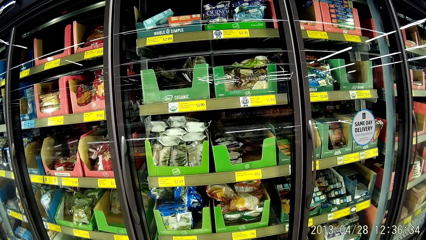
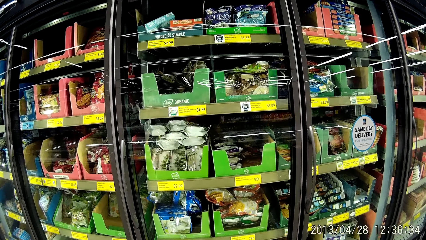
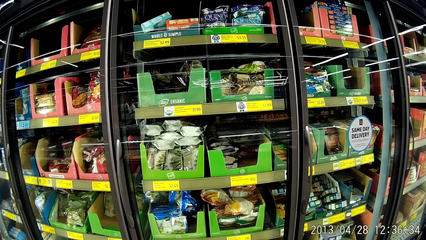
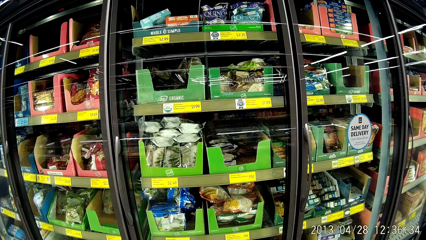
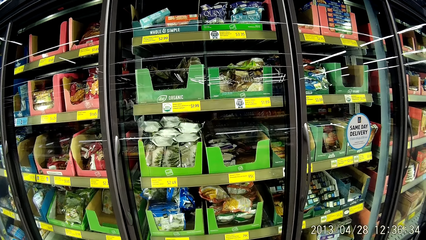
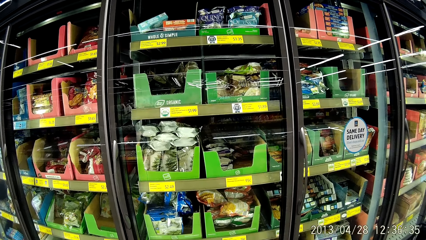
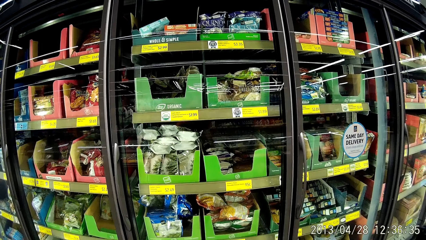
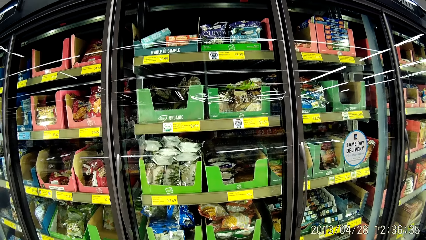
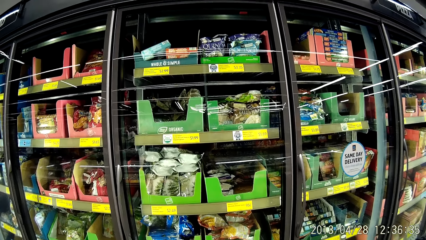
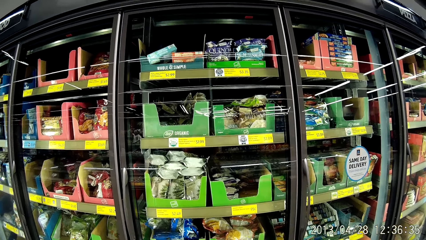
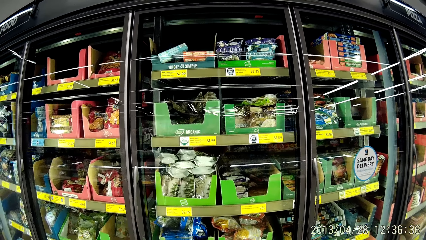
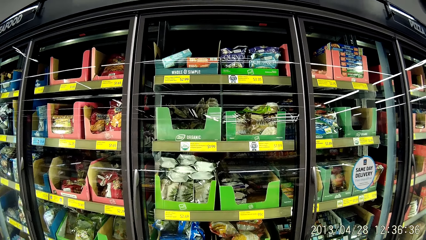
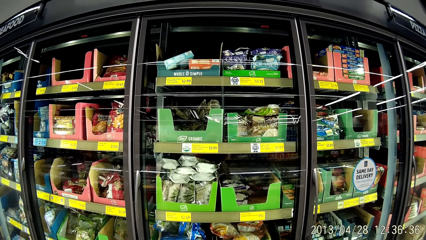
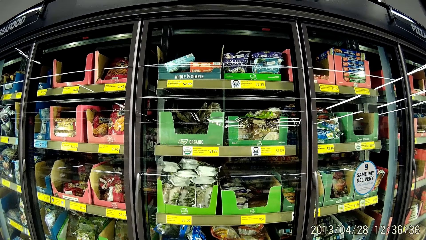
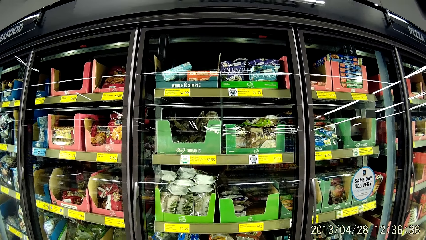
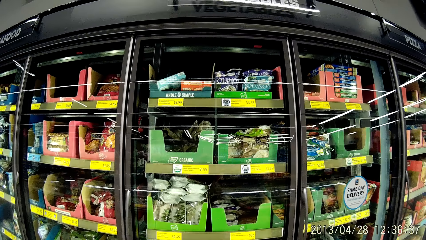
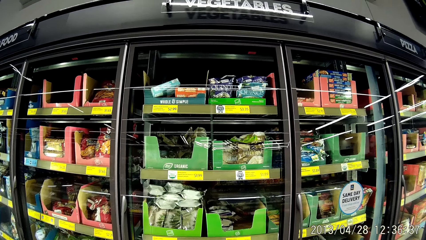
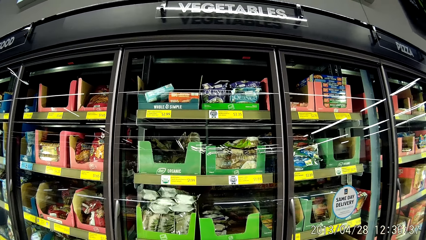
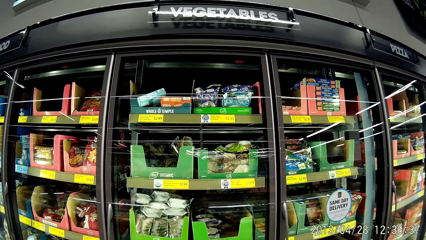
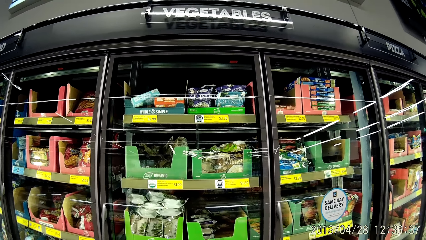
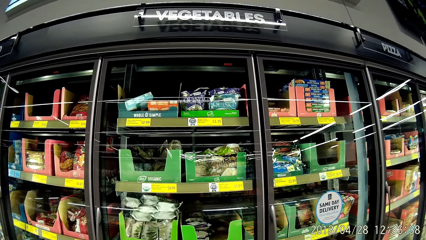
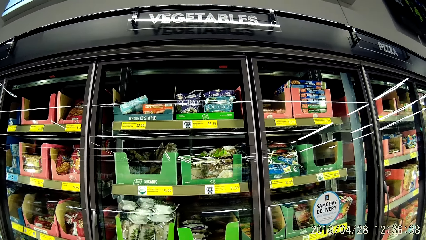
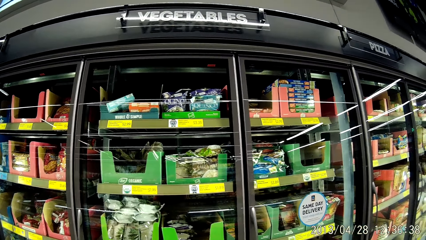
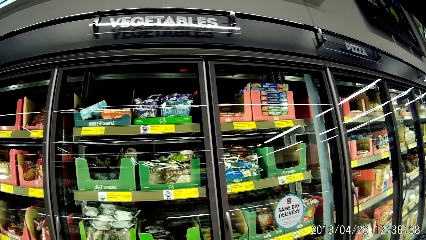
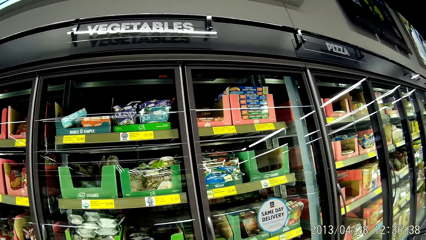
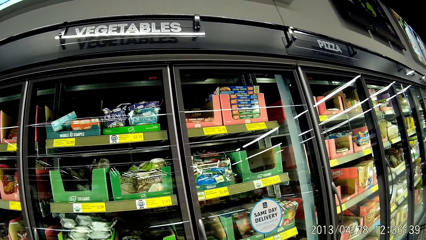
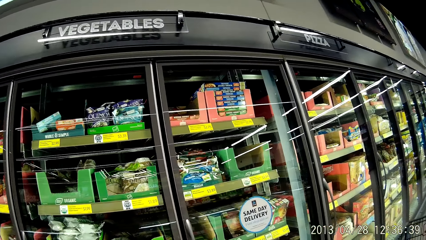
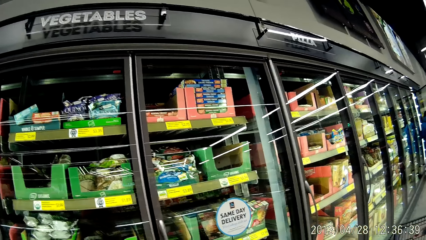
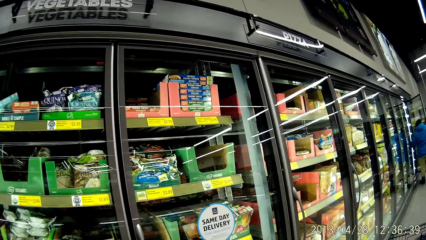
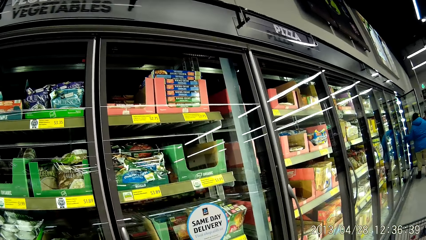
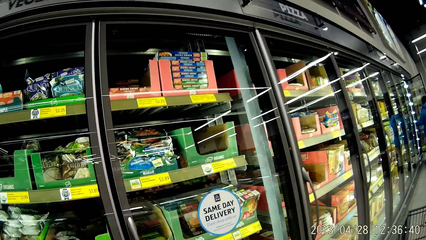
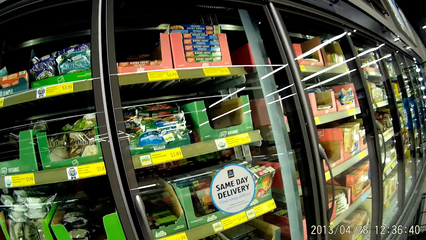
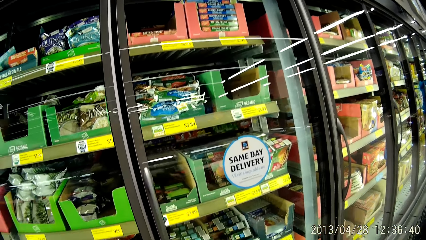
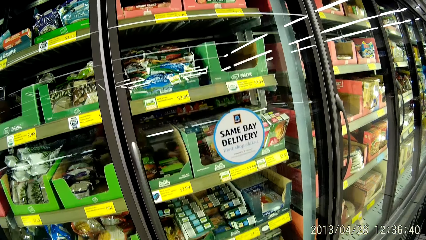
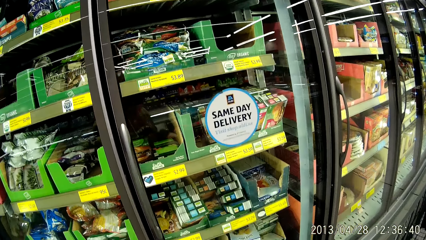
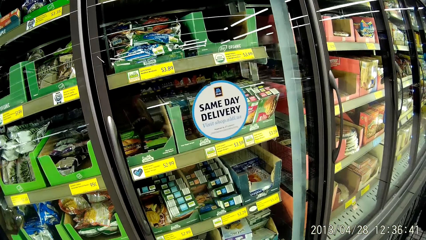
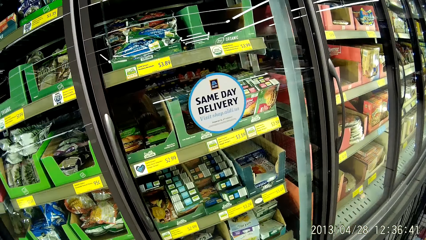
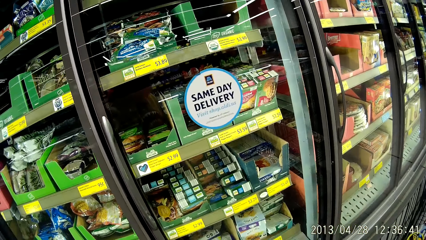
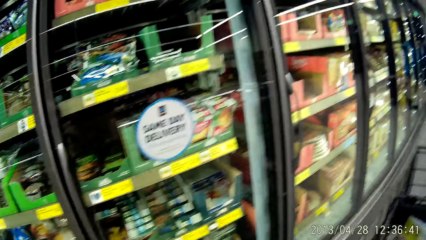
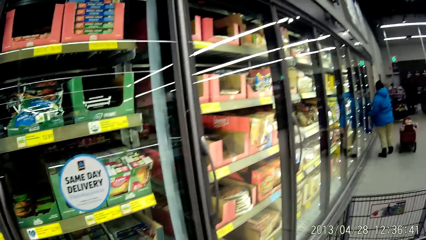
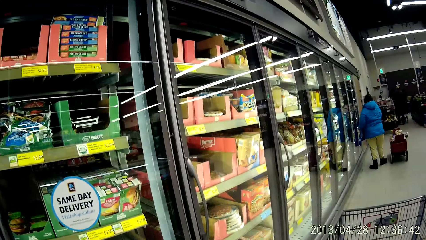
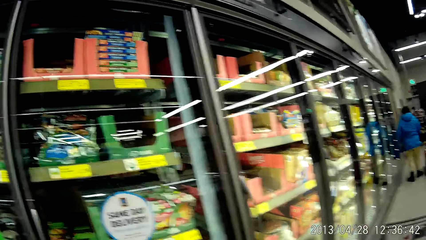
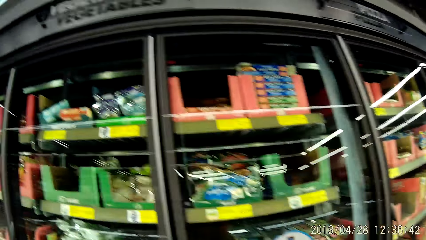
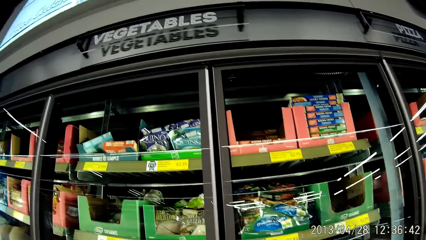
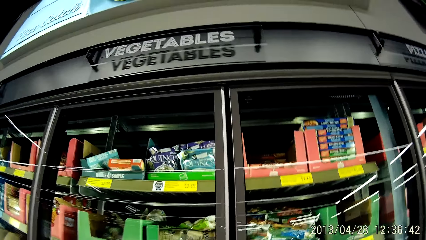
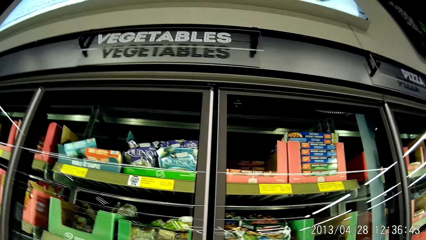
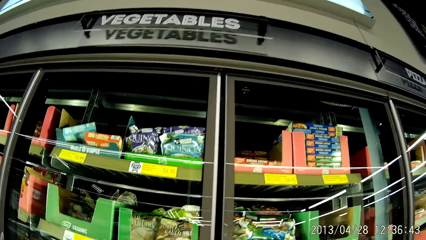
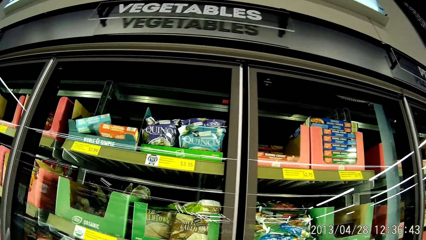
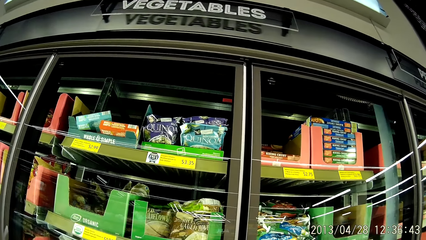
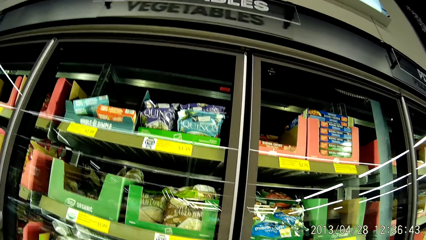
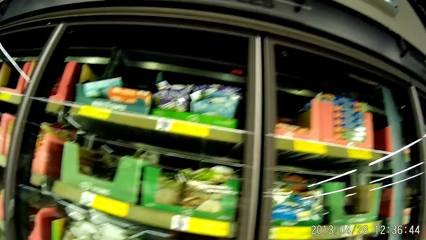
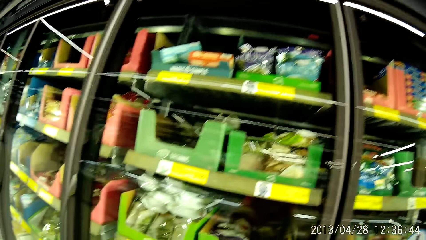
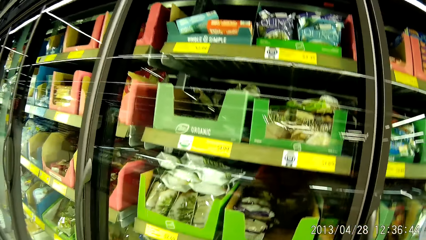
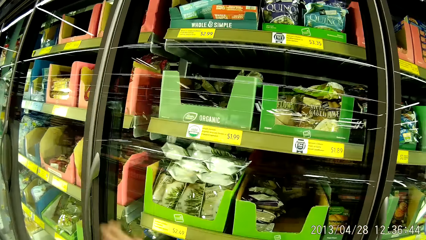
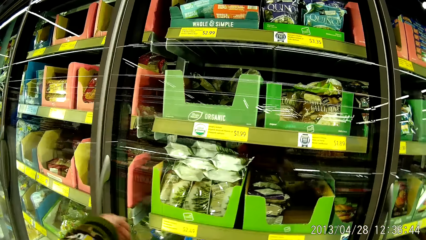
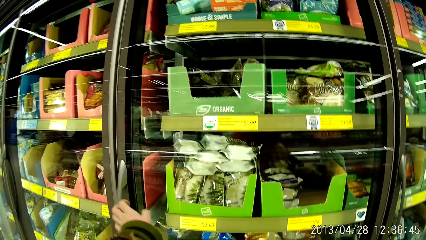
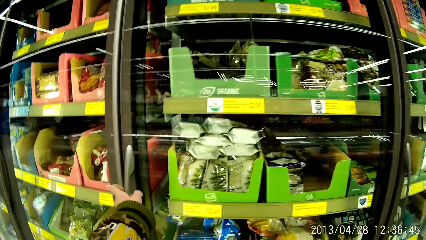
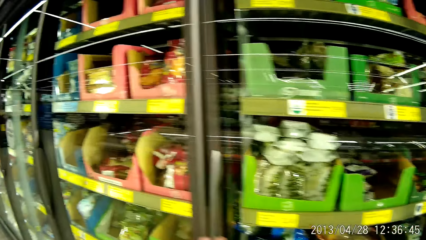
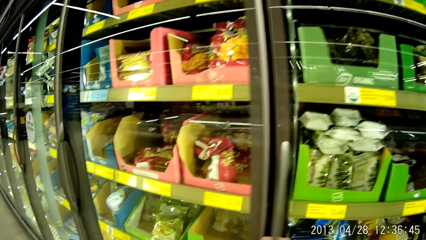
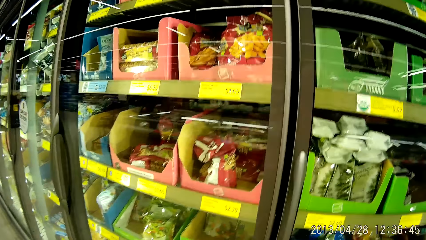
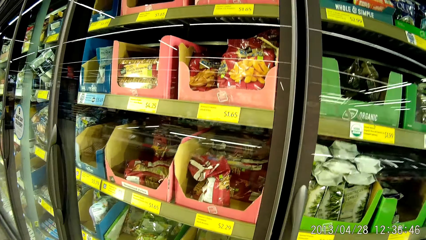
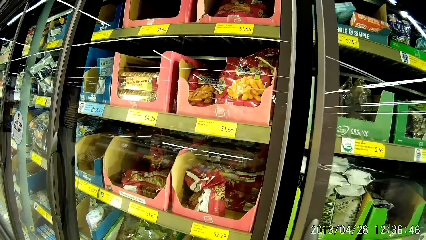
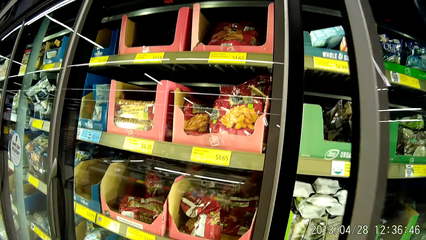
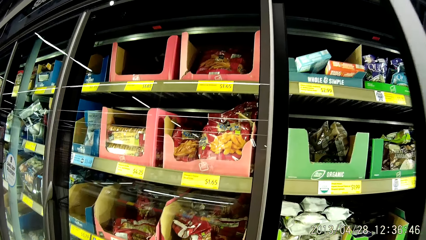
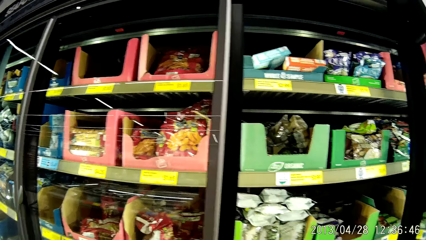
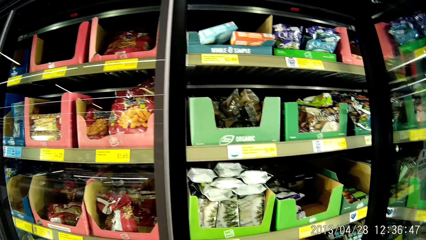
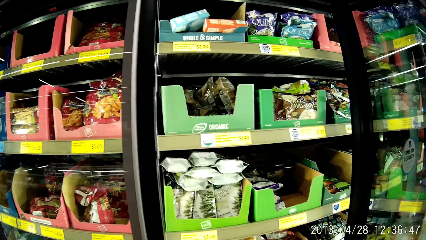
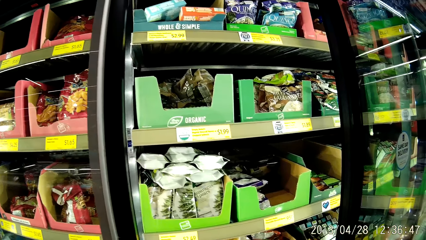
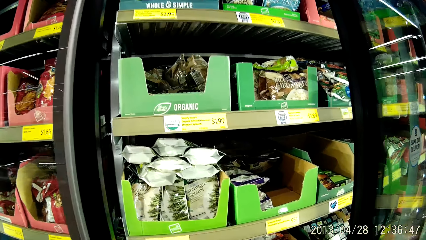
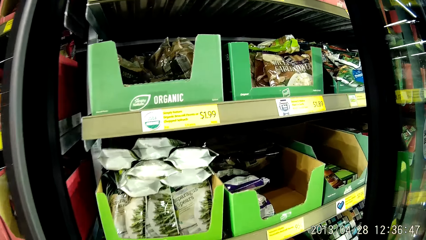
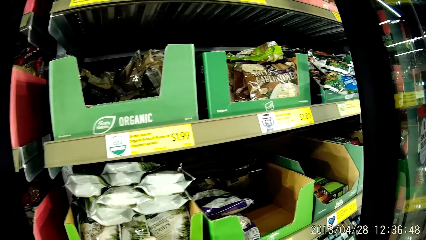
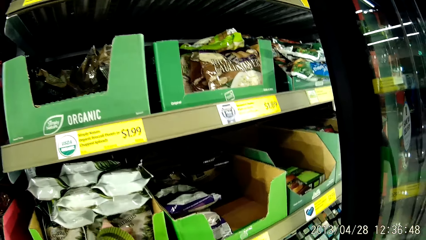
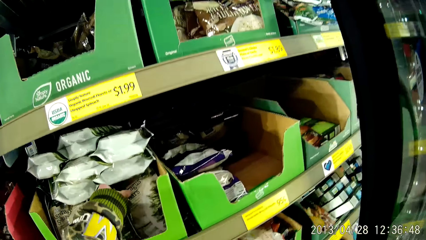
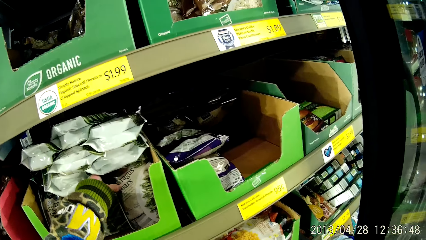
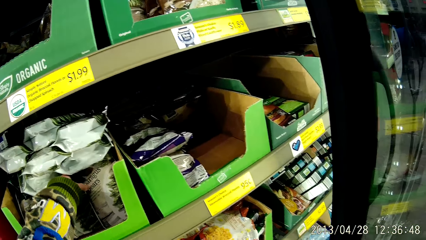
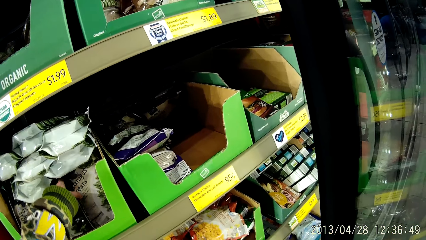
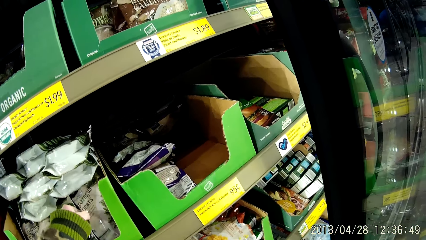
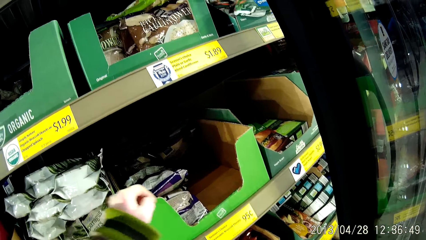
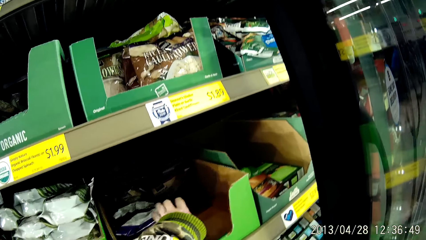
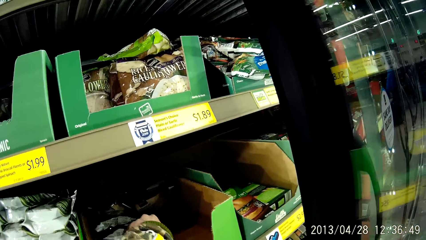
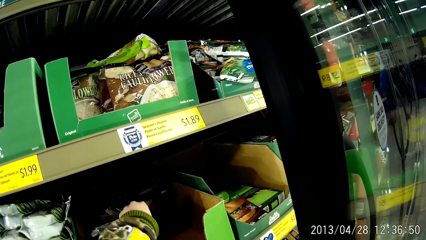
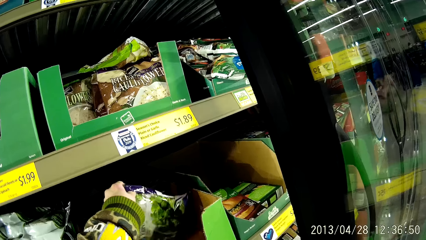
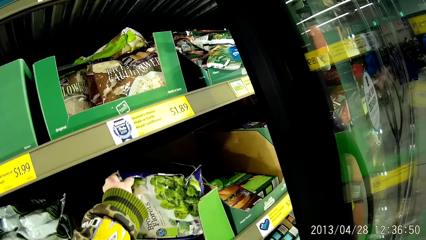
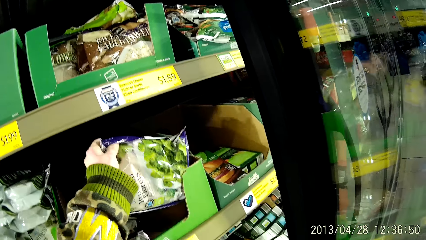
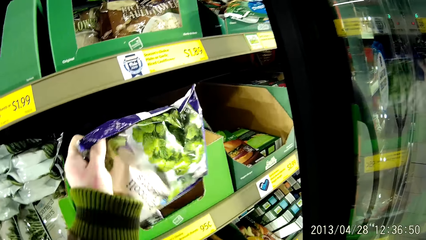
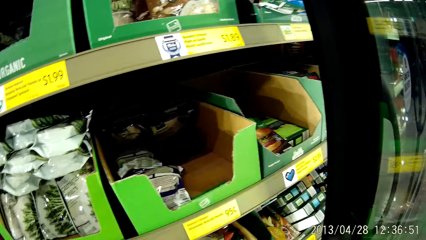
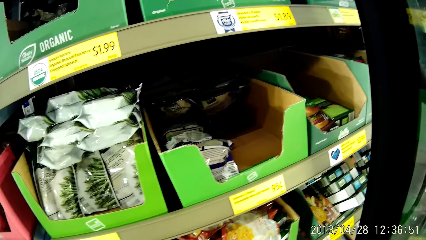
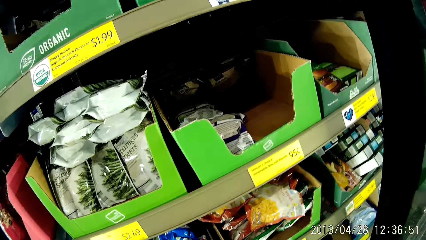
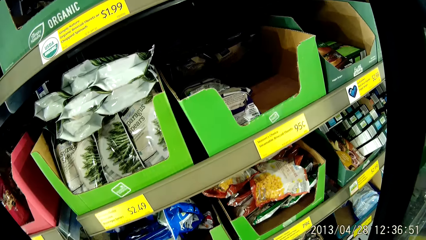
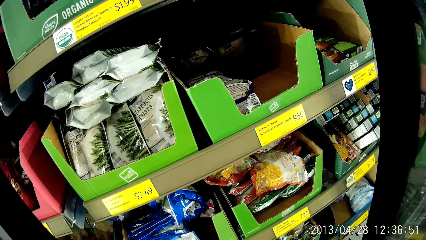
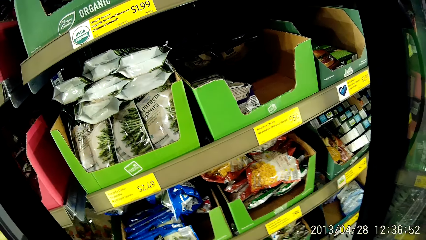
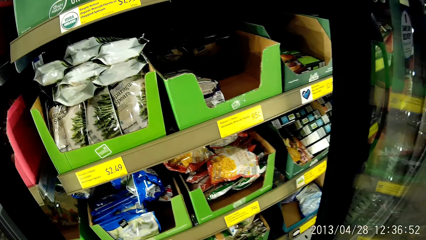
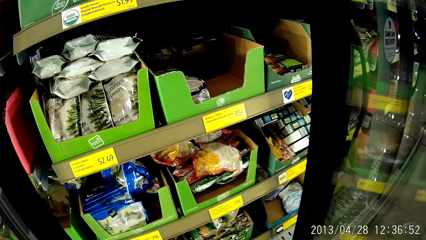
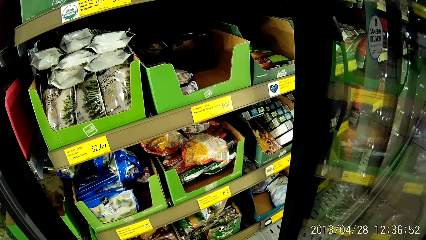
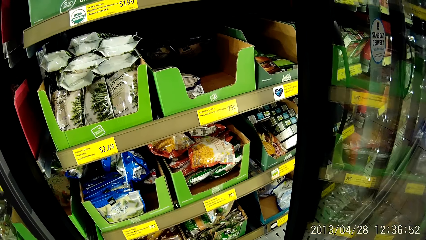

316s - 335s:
The camera wearer looks at the food in the shelves. She opens a refrigerator with her left hand. She touches a pack of asparagus in the refrigerator with her left hand. She picks up a pack of broccoli from the refrigerator with her left hand.
